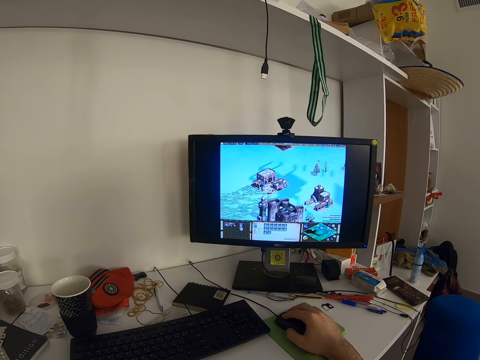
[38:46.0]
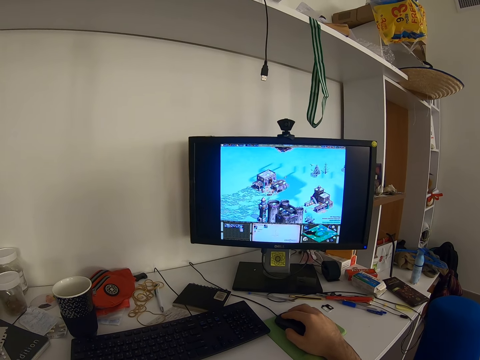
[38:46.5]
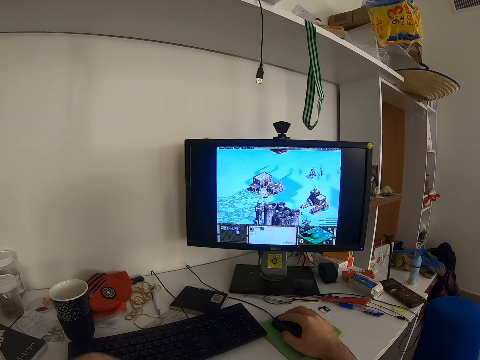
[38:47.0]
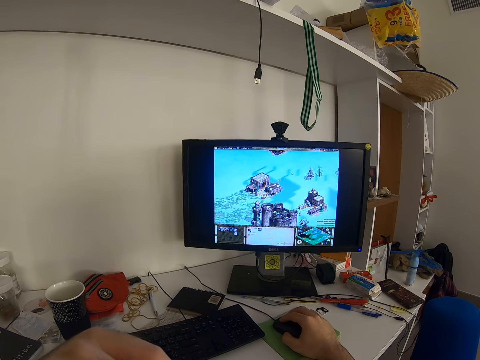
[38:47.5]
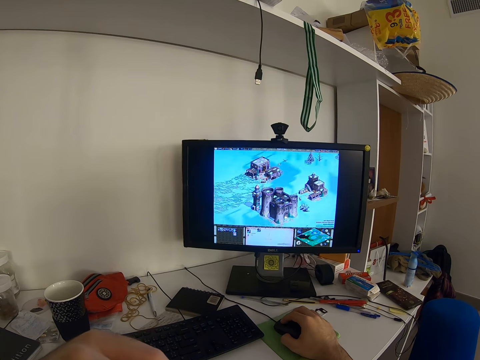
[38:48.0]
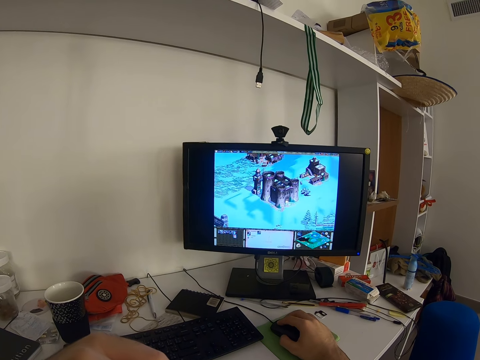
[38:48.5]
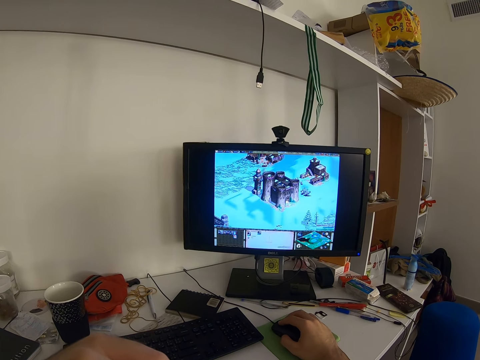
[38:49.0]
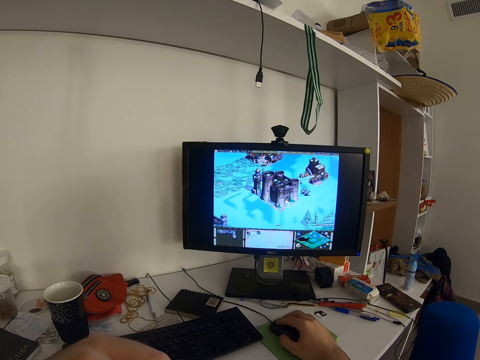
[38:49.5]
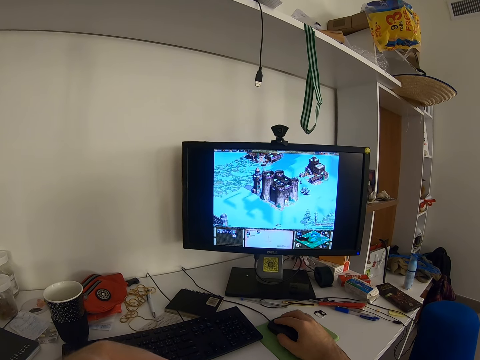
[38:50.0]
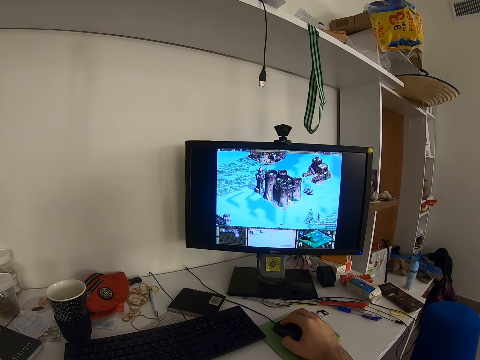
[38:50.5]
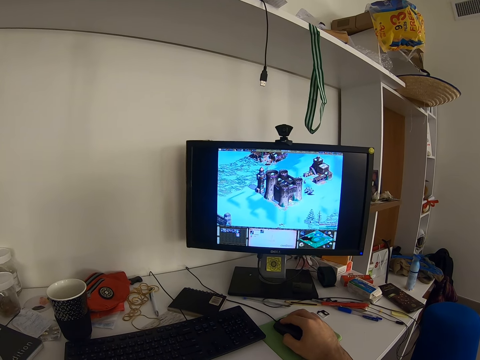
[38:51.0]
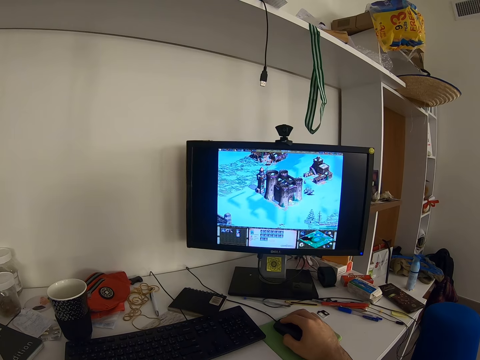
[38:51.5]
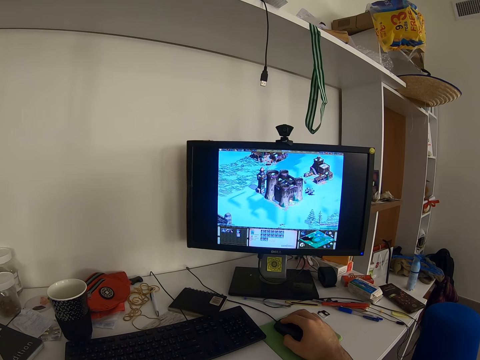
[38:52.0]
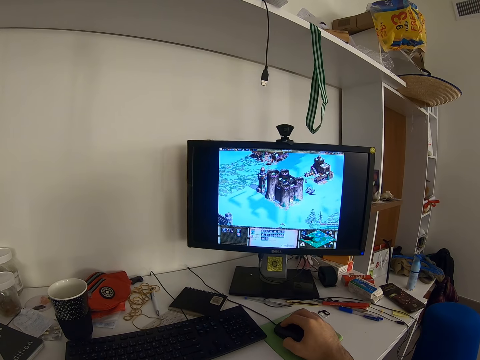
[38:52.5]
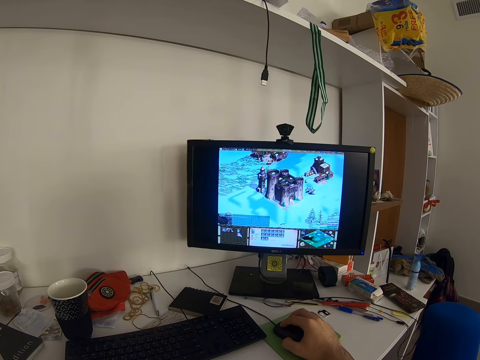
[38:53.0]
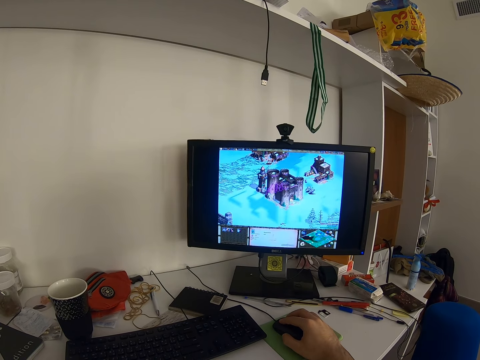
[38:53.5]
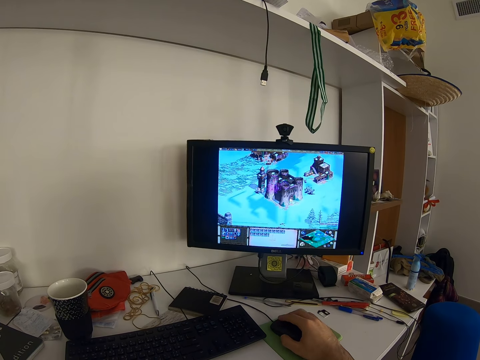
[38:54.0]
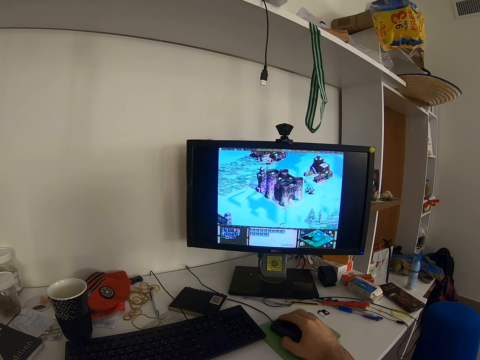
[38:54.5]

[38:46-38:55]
The camera wearer moves the left hand. They move the left hand again.

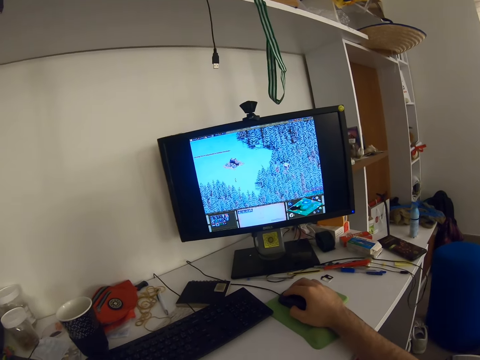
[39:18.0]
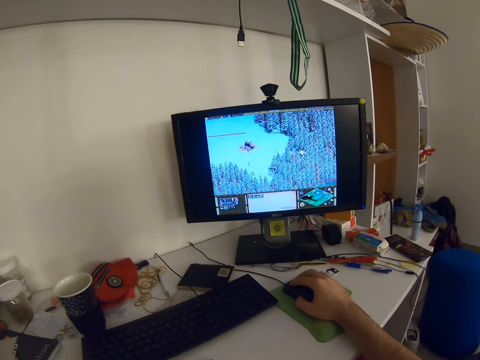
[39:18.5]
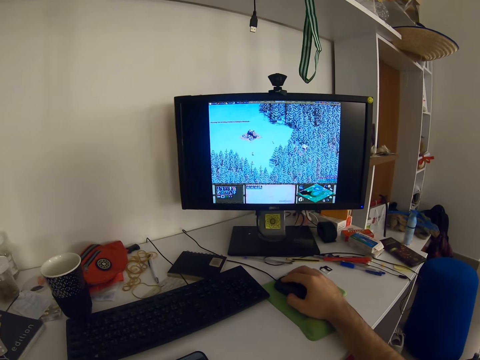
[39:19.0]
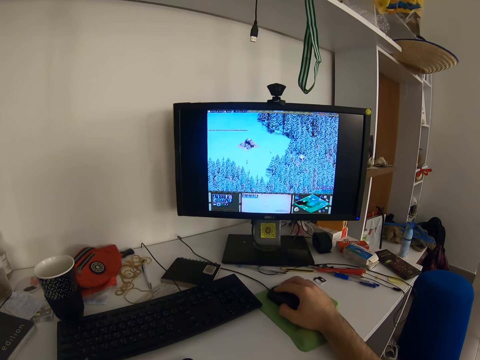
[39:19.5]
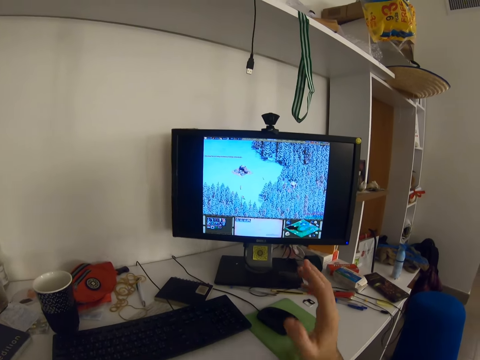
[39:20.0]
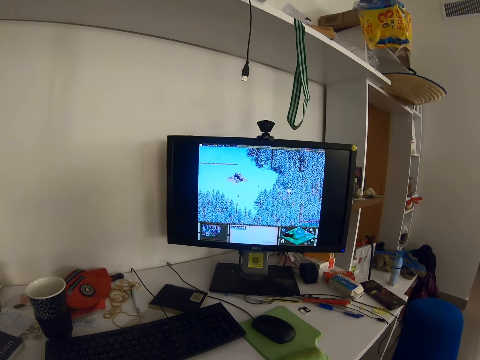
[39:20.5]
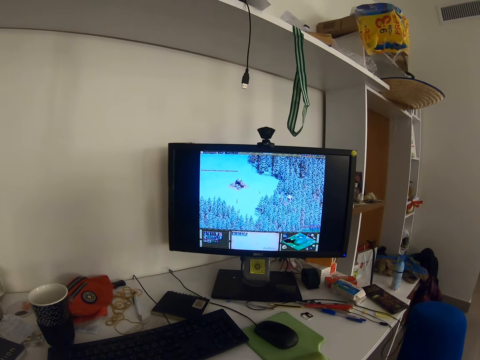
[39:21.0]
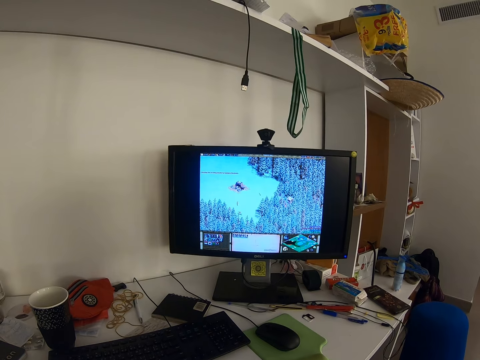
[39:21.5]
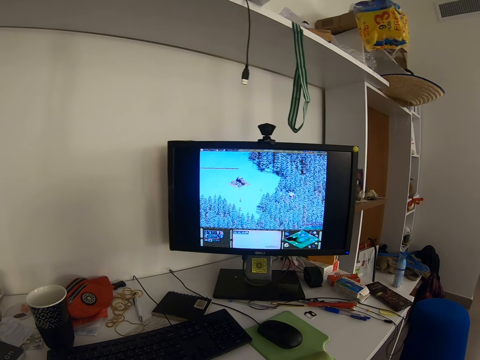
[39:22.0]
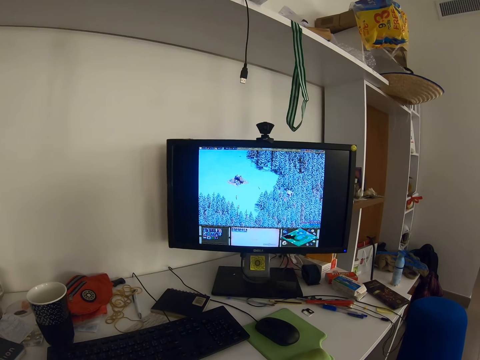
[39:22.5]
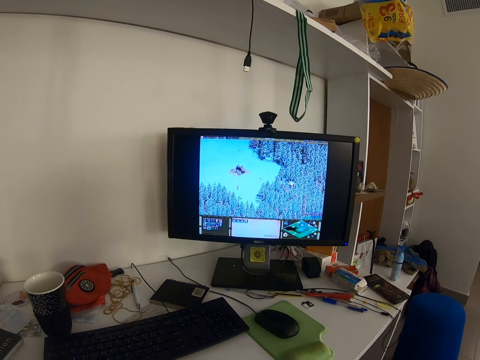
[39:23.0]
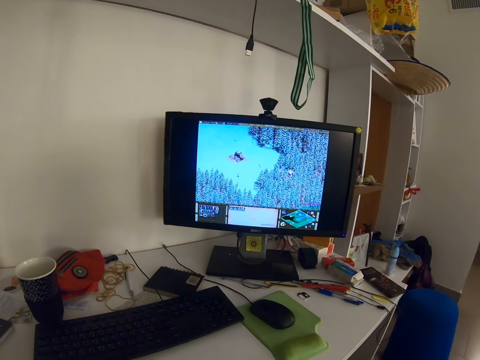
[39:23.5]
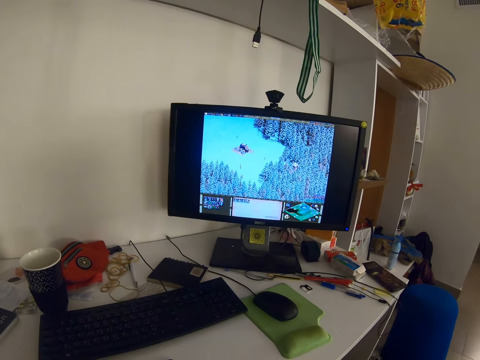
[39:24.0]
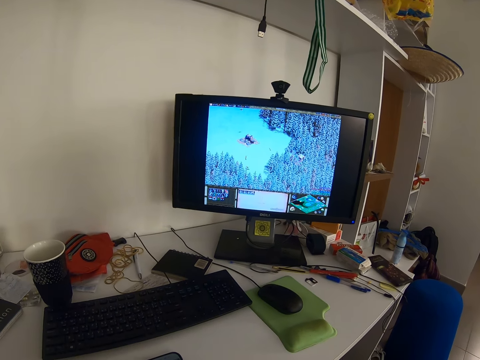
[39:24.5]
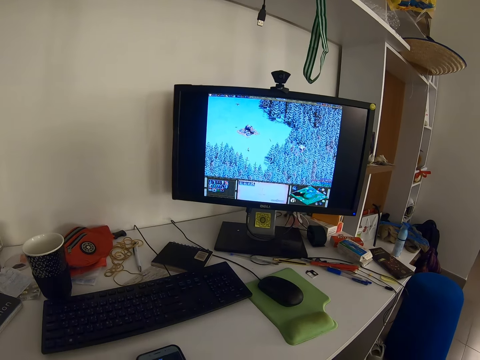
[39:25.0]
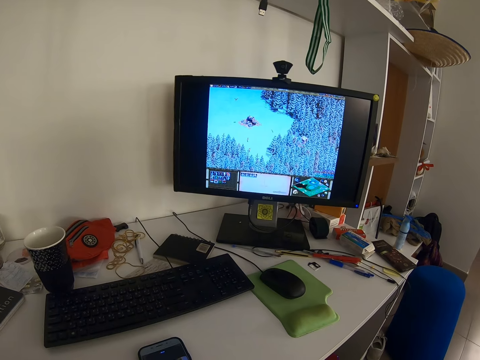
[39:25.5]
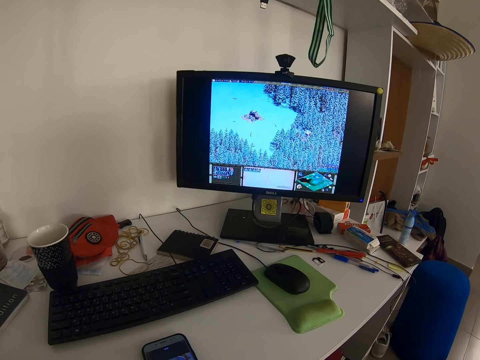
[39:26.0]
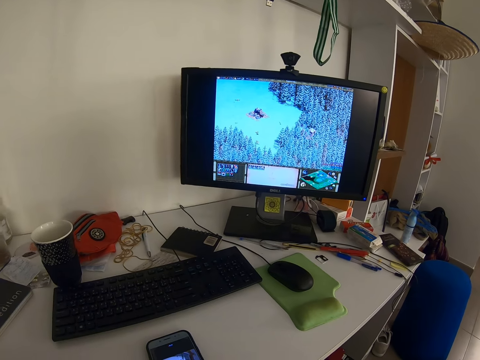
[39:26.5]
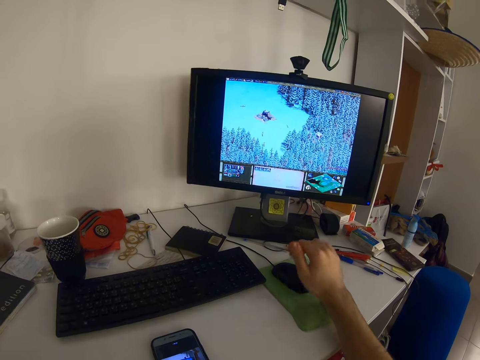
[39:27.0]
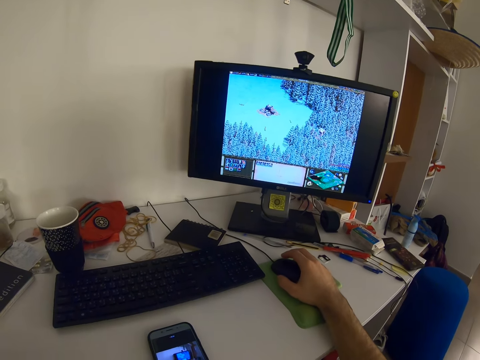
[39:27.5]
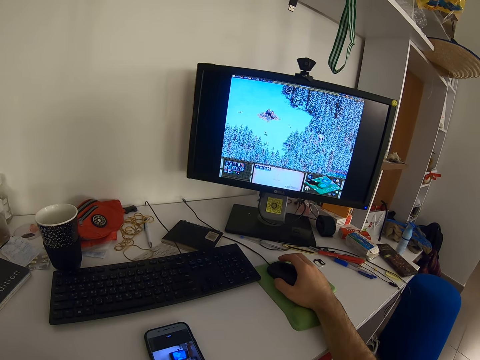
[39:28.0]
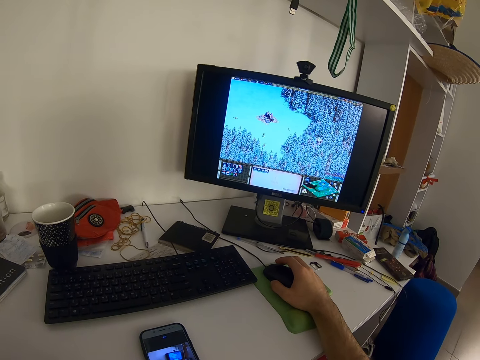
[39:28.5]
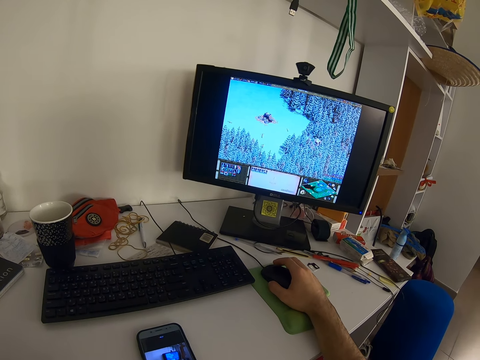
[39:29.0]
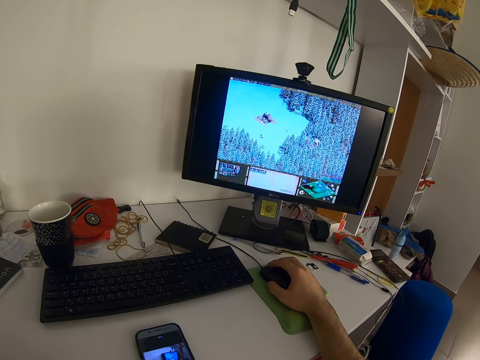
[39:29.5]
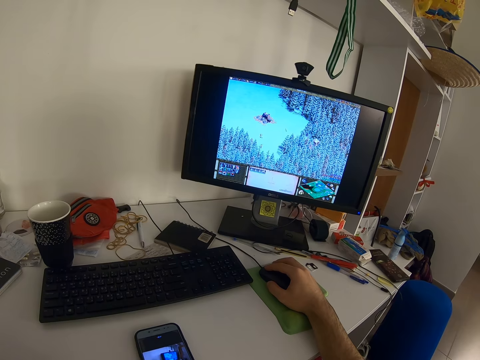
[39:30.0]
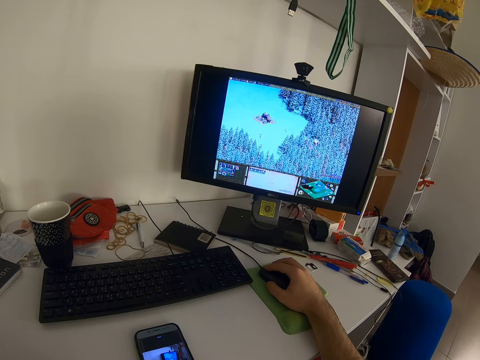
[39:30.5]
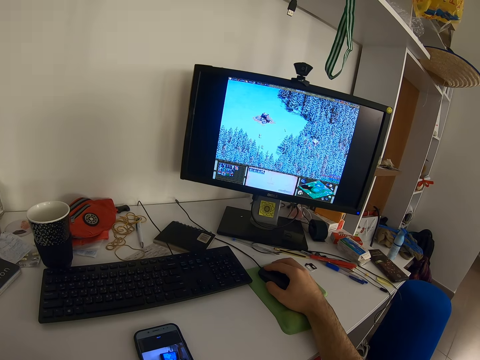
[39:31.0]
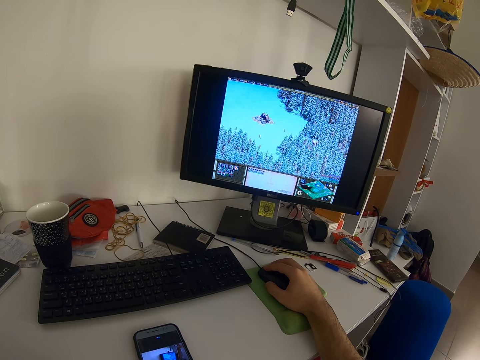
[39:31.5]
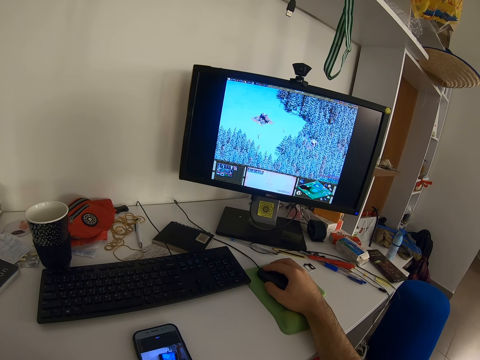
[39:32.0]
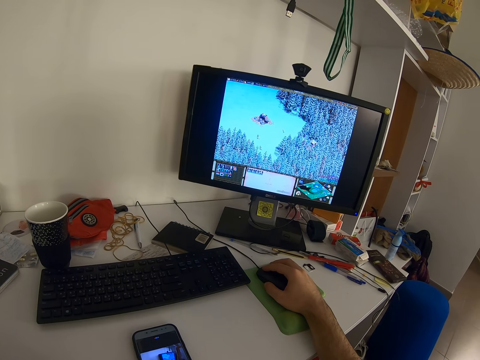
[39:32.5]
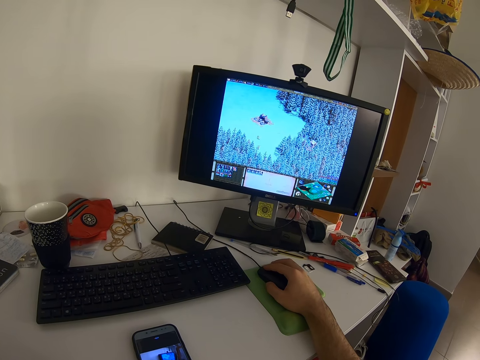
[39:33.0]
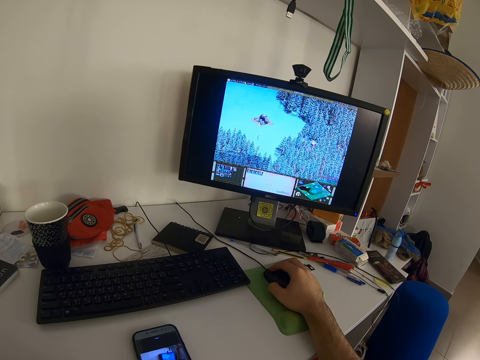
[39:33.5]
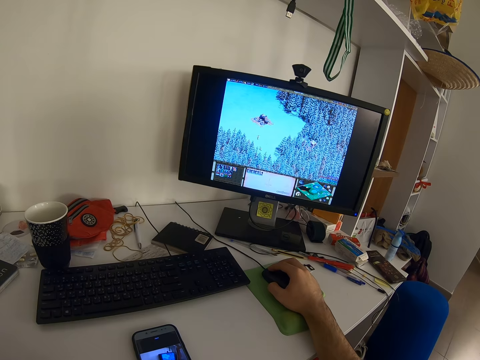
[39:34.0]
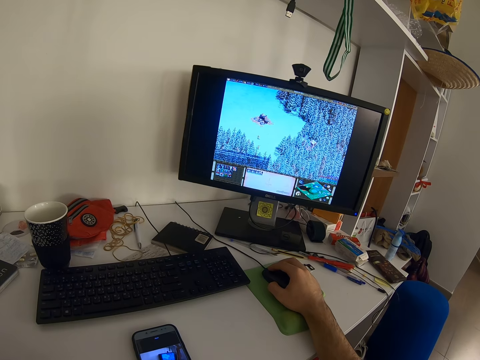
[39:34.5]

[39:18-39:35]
The camera wearer touches his face with his right hand. He removes the hand from the mouse. He places his right hand on the mouse. He moves the right hand. He holds the mouse. He operates the computer. He clicks the mouse.
